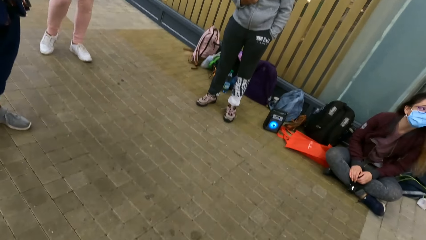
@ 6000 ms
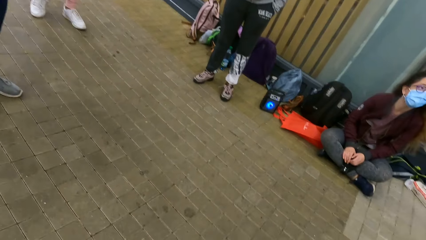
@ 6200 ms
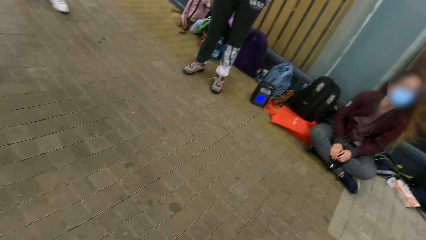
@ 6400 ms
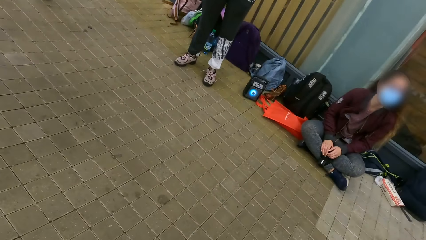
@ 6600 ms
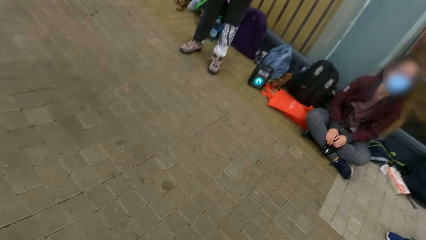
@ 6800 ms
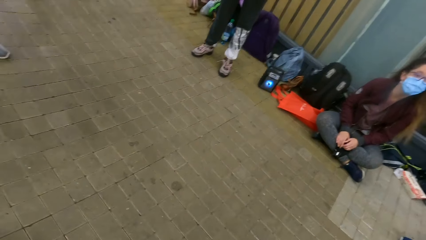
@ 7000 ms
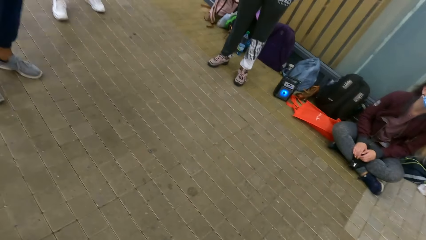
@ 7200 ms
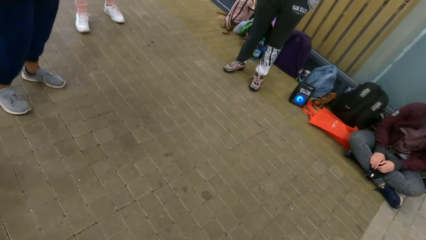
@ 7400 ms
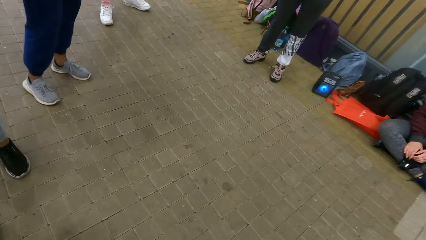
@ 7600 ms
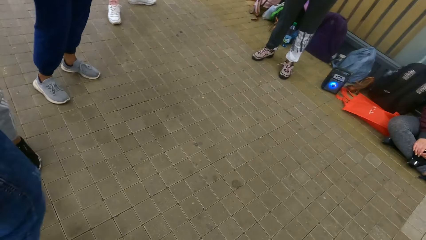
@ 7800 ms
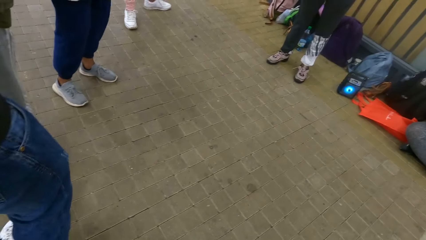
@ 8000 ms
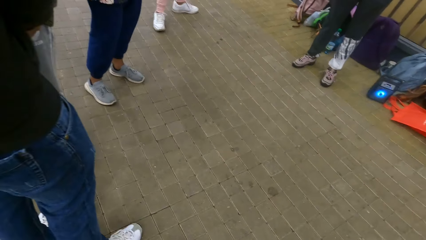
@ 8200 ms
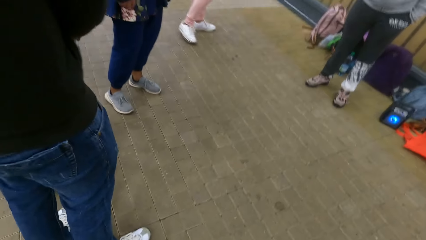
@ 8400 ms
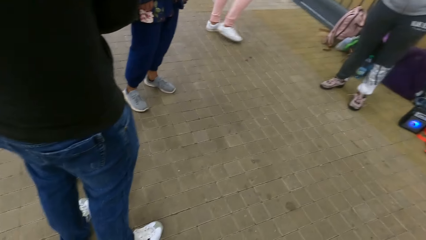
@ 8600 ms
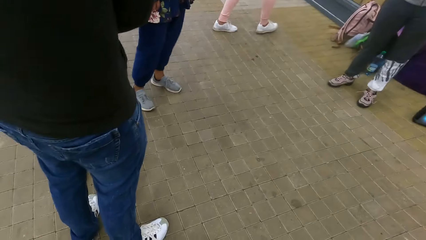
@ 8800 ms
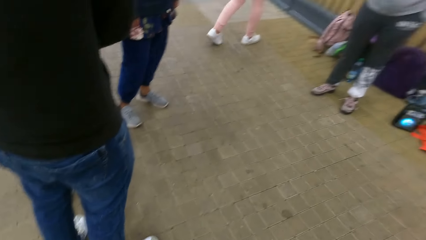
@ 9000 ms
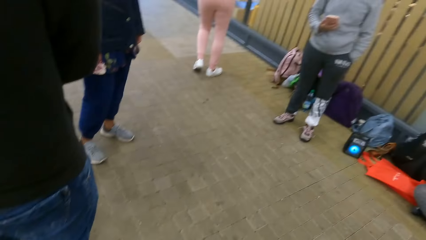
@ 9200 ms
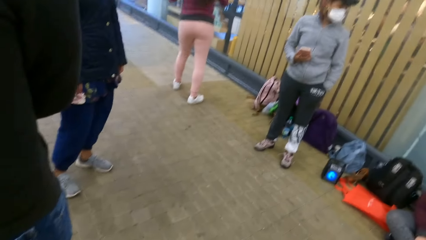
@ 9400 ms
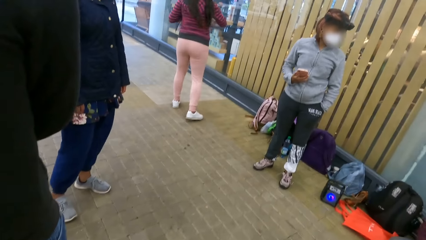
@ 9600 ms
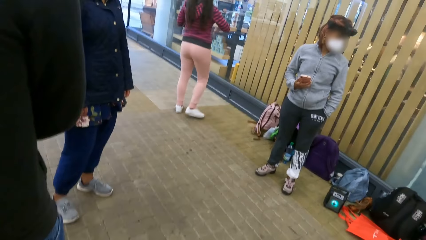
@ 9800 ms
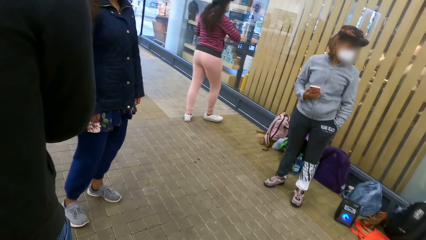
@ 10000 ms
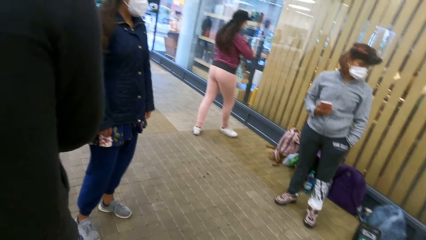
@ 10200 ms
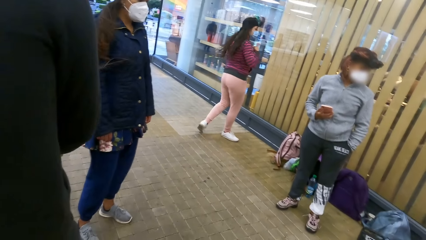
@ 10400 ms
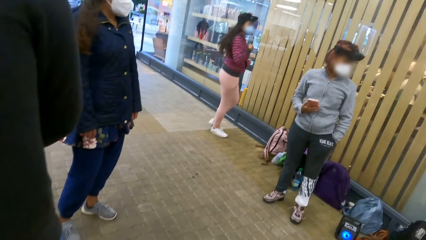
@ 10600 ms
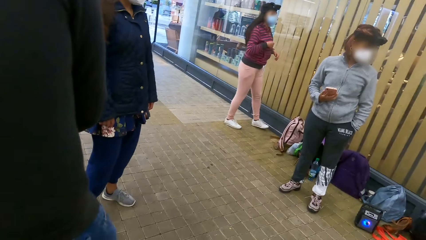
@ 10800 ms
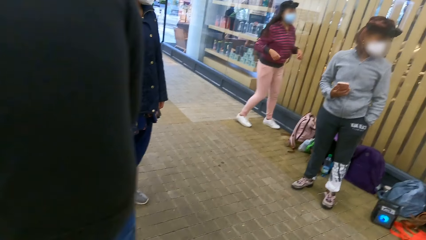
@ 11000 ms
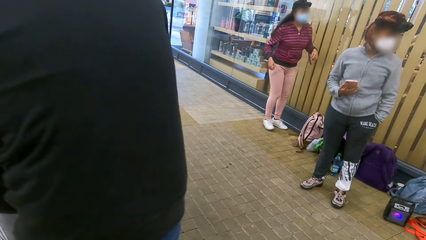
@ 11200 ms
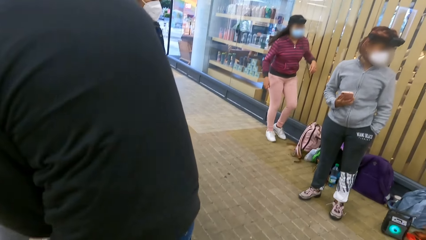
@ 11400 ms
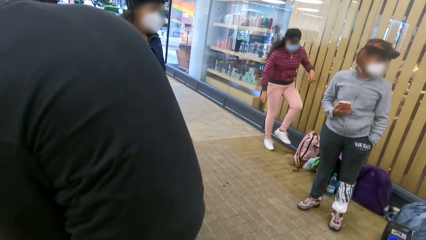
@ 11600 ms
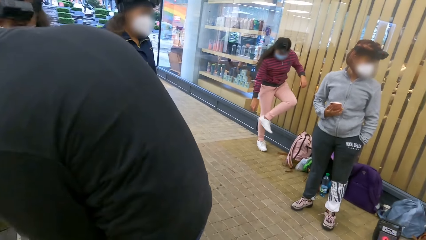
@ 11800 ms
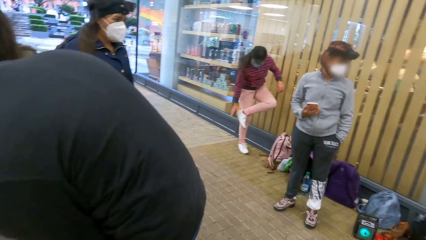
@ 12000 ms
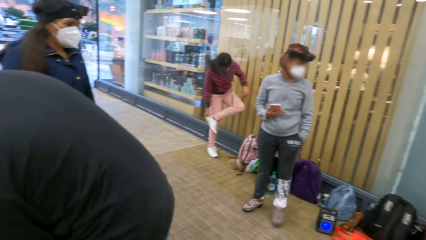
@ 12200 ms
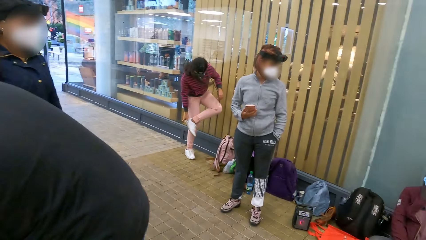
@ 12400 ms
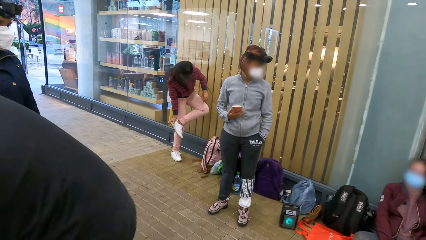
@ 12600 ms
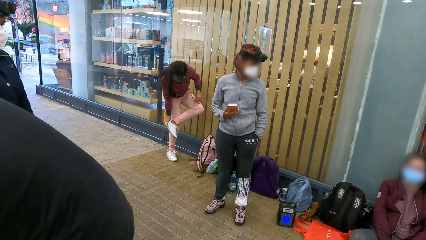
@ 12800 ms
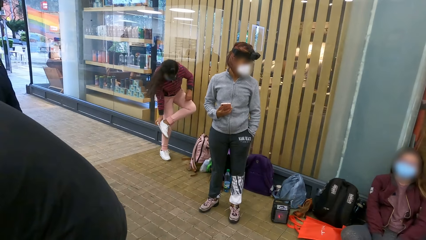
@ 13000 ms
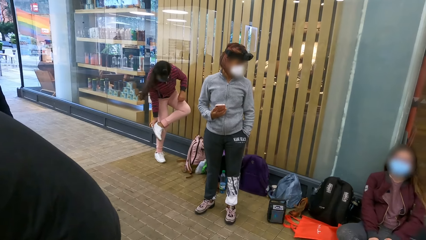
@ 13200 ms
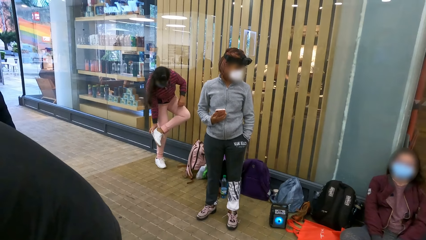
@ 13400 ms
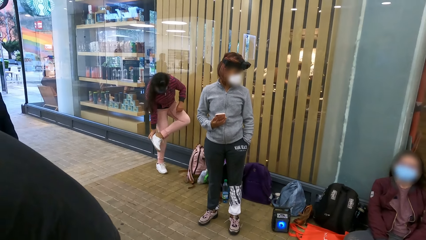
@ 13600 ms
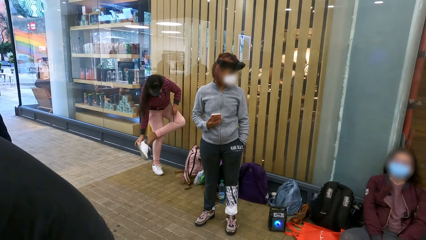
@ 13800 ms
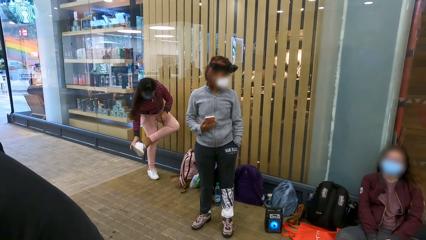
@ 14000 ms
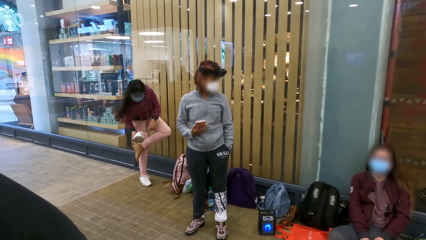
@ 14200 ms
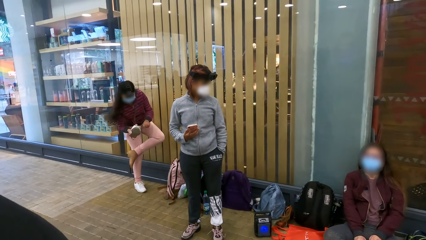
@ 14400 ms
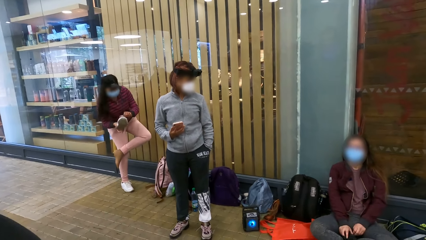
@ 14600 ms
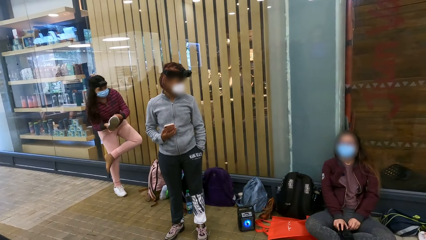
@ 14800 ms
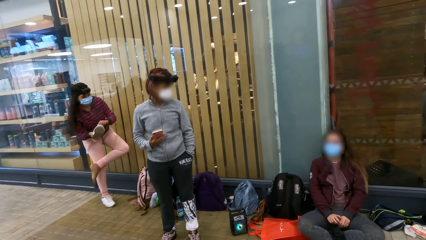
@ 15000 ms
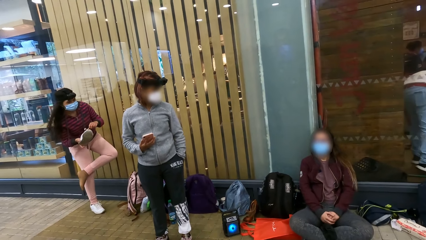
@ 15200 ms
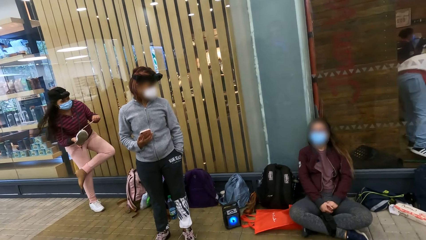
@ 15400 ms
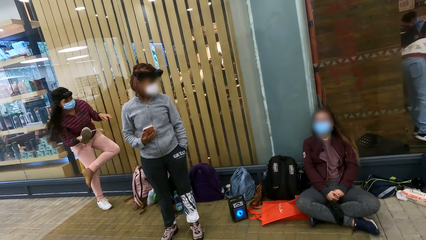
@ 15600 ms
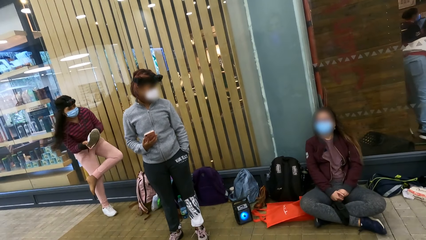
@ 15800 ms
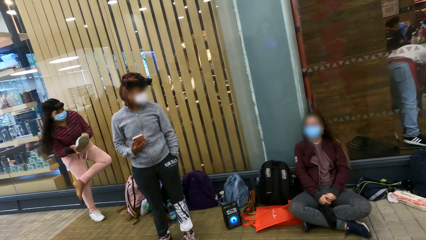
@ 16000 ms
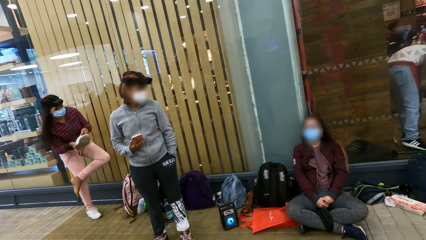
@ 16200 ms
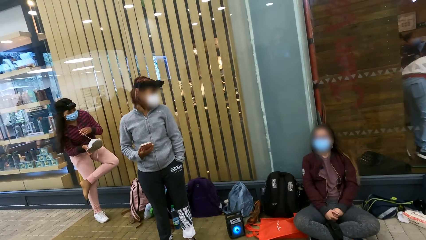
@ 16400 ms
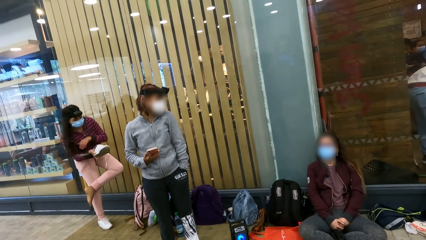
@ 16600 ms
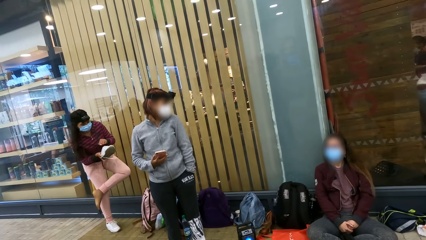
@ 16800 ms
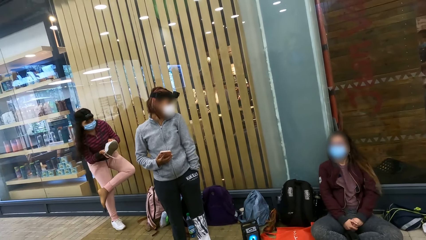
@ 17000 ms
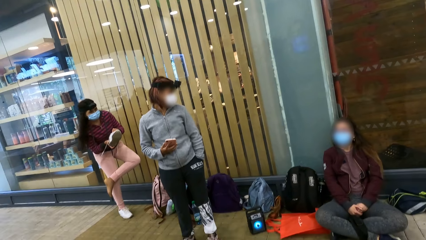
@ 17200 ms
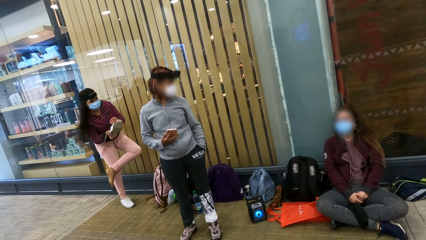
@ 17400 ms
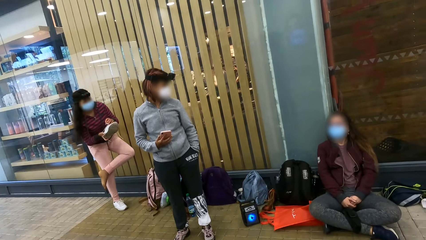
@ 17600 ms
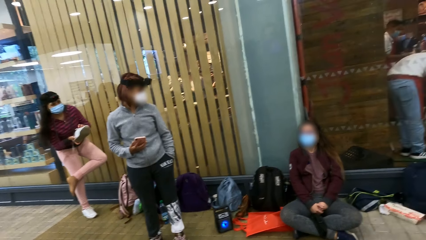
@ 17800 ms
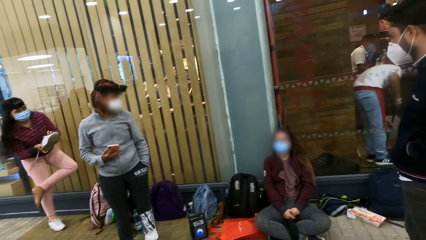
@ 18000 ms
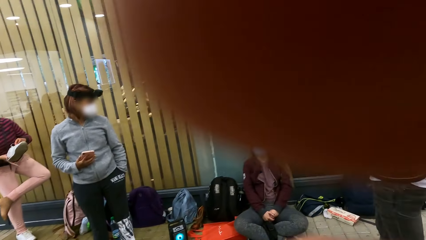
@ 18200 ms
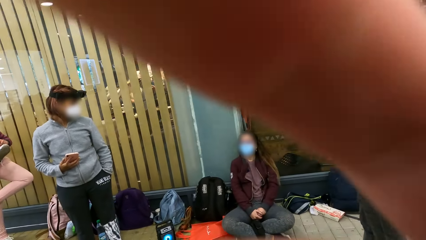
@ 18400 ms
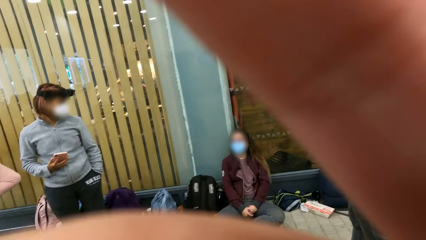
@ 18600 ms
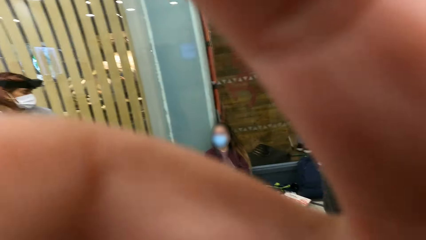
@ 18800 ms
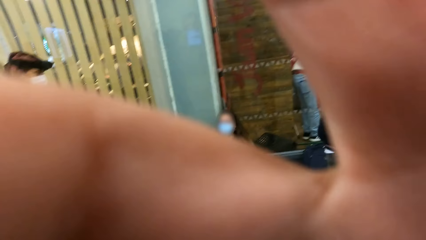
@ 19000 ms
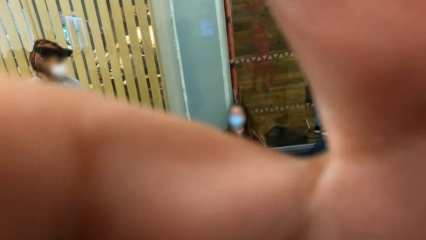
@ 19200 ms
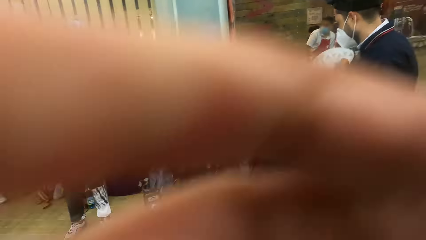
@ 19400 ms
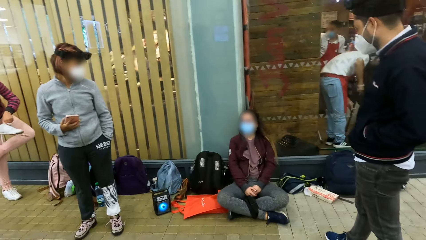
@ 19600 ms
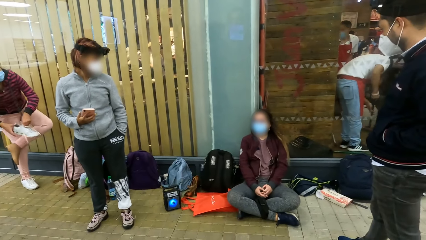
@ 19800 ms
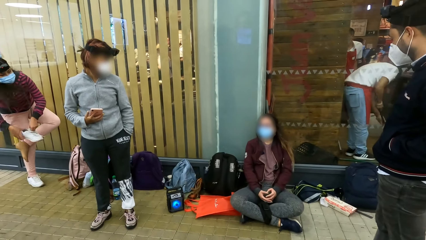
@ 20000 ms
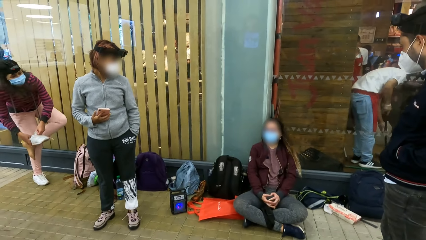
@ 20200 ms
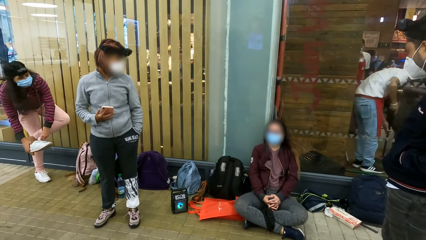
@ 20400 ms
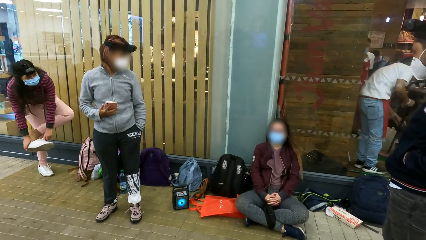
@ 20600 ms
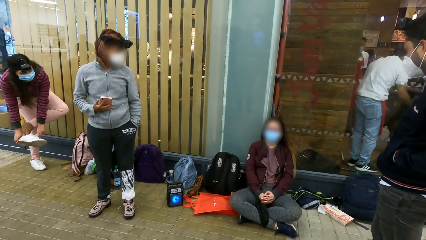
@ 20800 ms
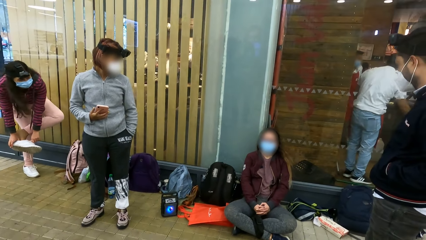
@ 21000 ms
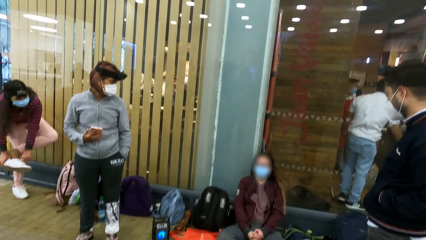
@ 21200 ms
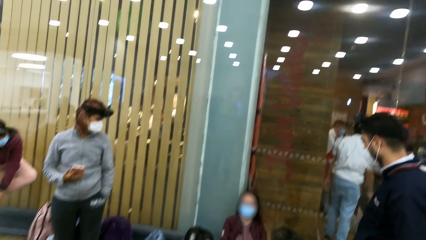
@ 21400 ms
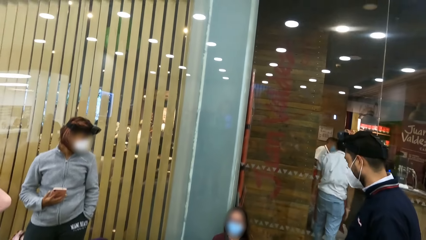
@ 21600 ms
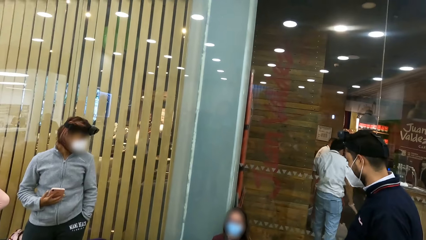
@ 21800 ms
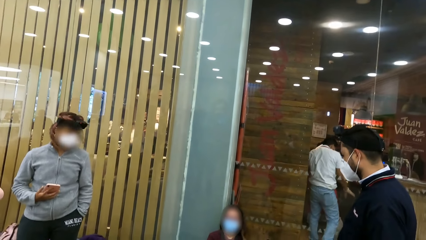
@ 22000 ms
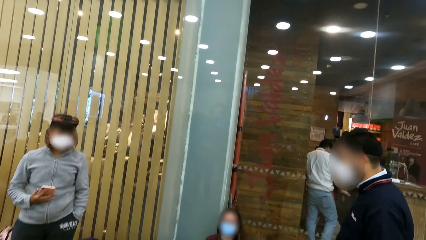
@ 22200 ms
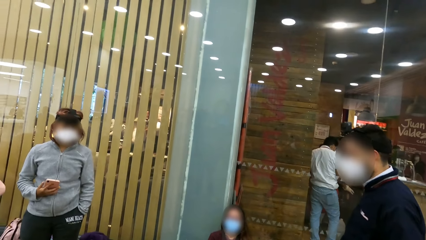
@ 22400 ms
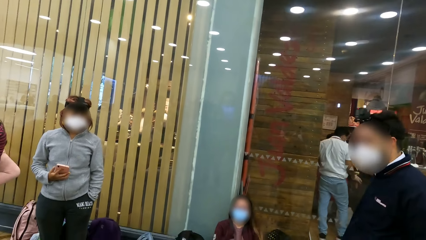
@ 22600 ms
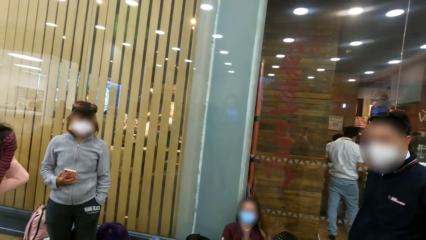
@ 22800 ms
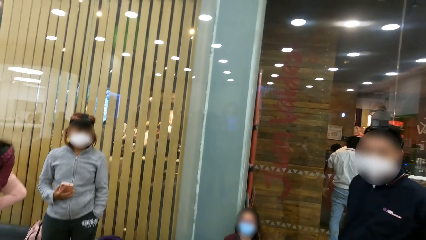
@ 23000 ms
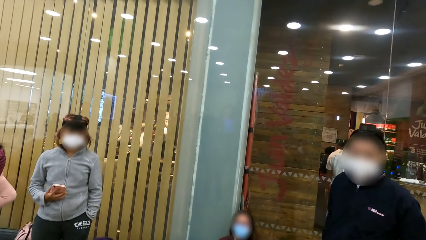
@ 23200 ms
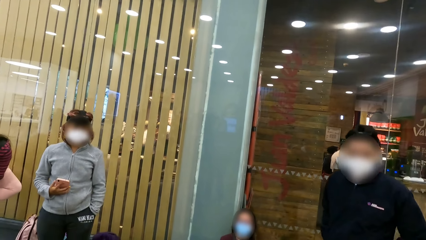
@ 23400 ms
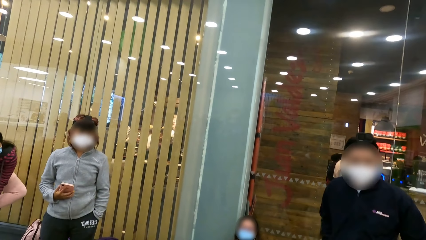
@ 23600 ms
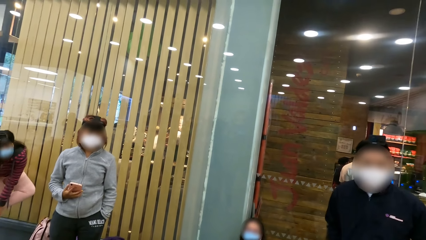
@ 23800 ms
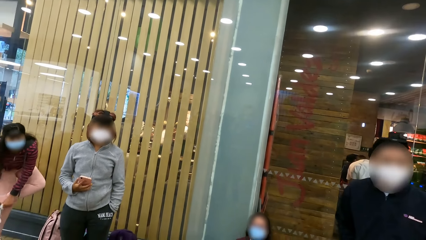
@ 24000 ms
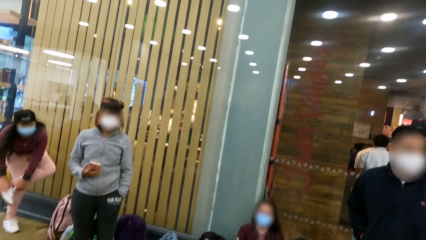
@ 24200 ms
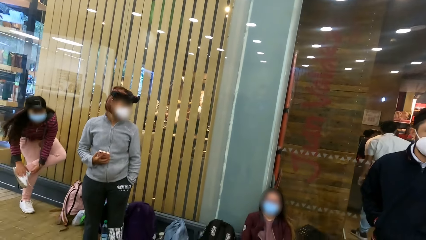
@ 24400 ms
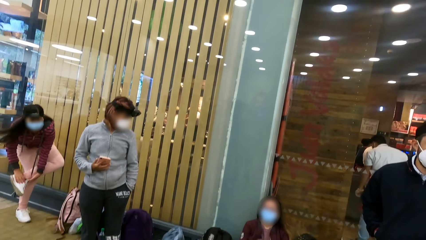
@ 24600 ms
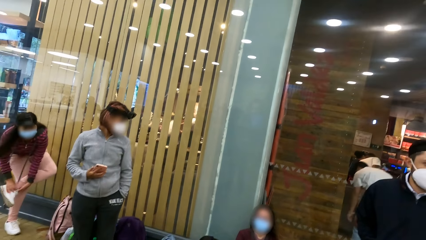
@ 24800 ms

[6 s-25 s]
The camera wearer looks around. A woman removes her shoe. The woman unties the shoelace. The camera wearer adjusts the camera. The woman puts on her shoe.
